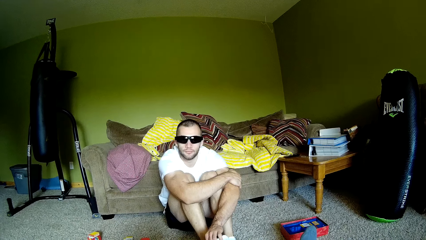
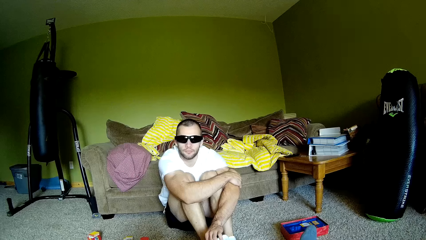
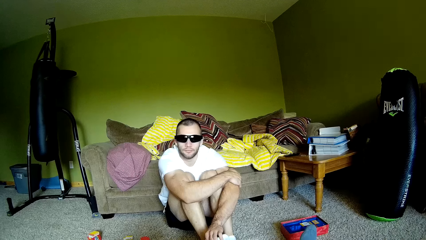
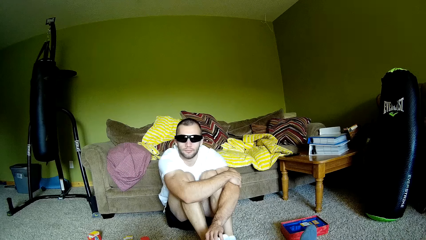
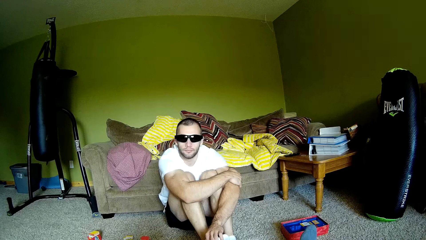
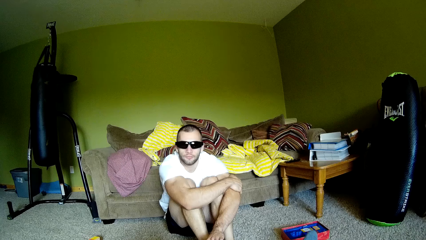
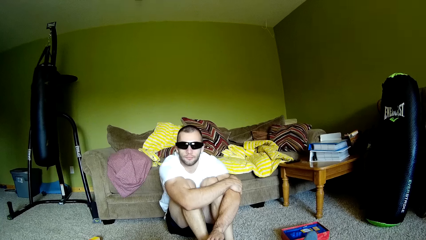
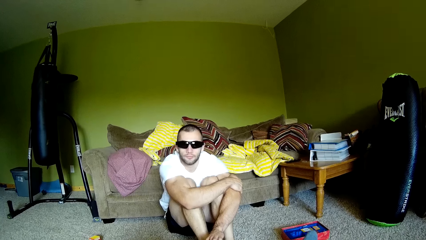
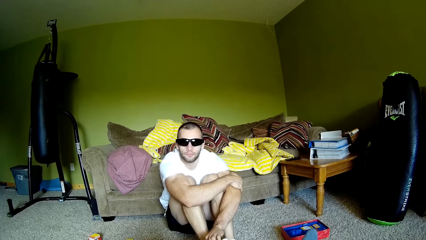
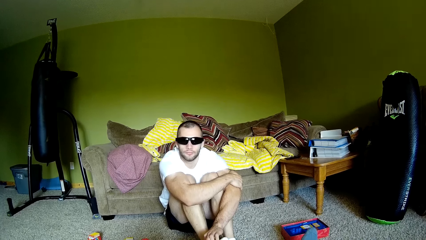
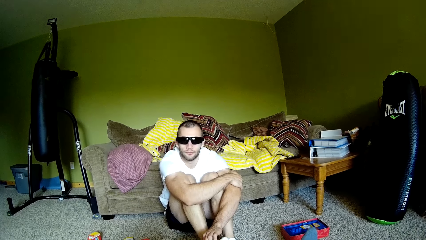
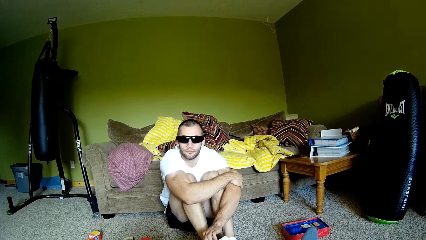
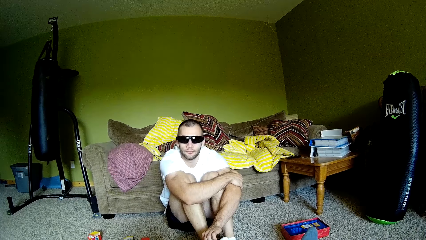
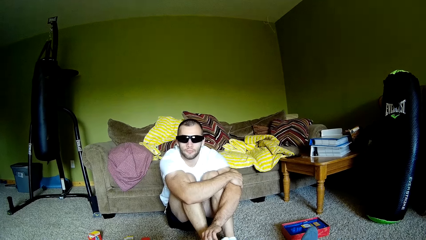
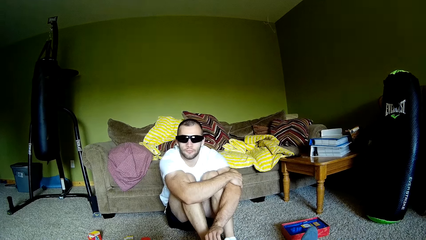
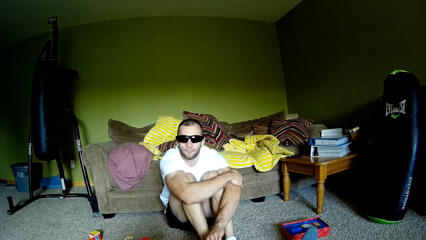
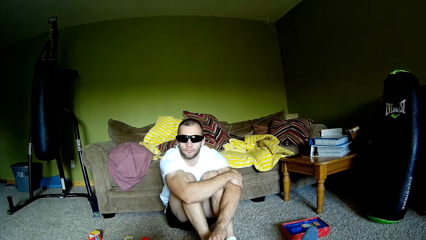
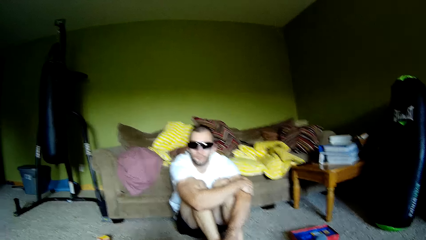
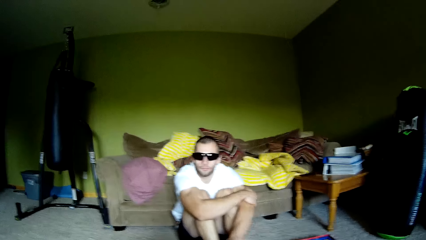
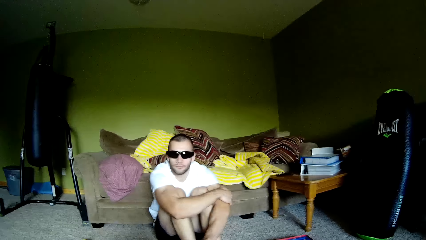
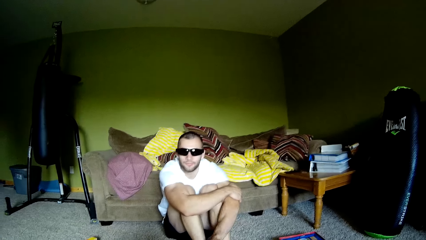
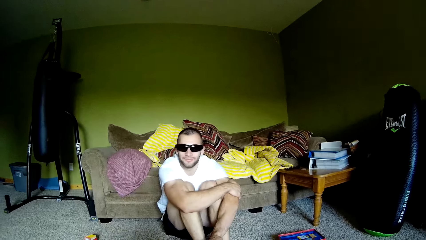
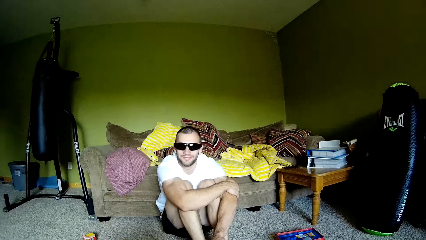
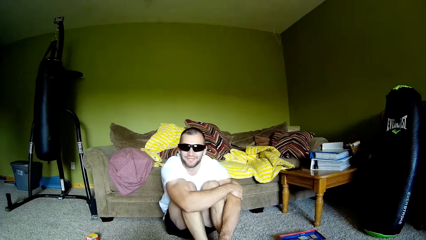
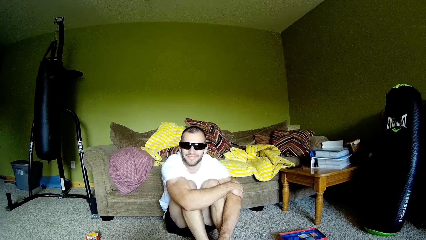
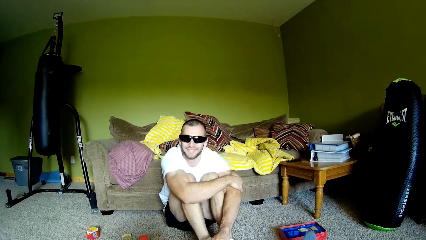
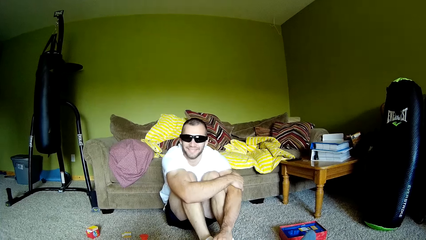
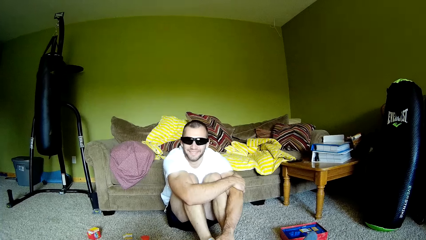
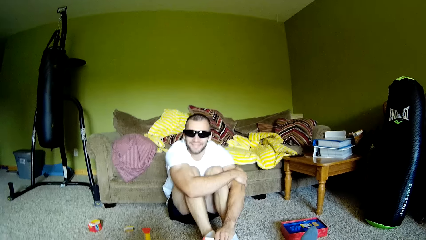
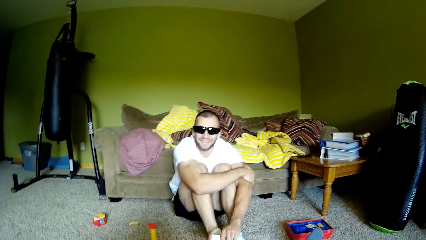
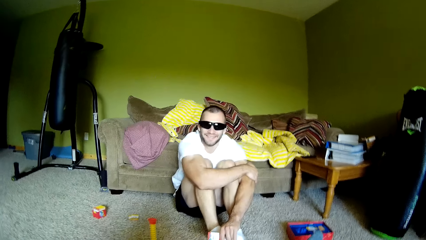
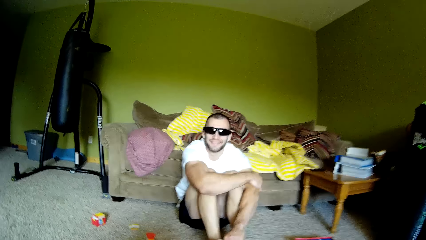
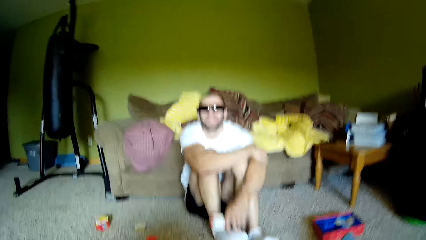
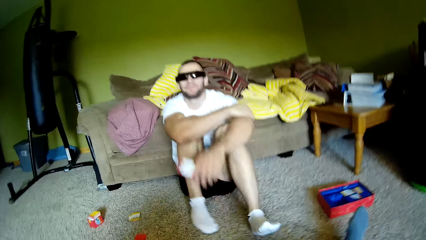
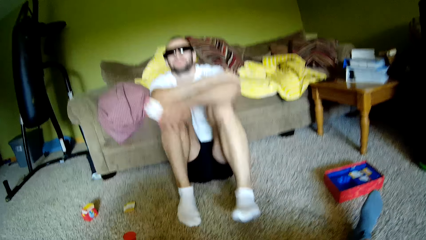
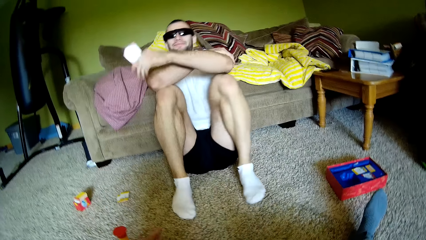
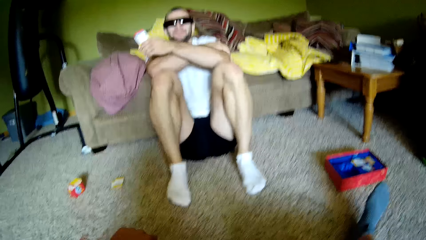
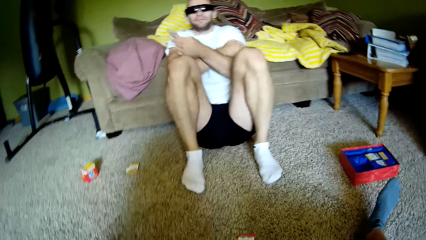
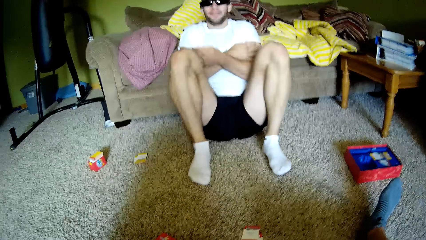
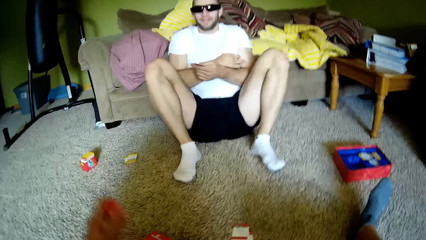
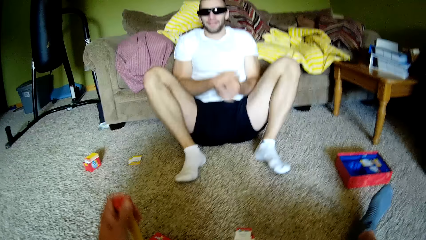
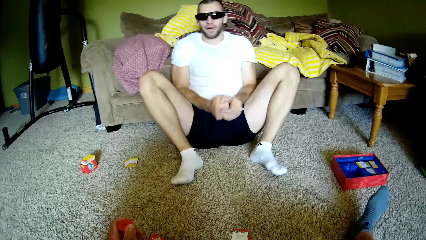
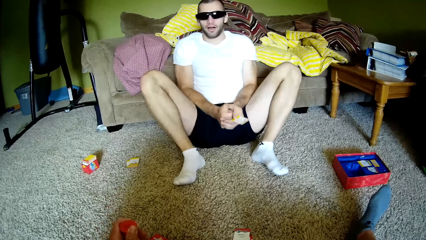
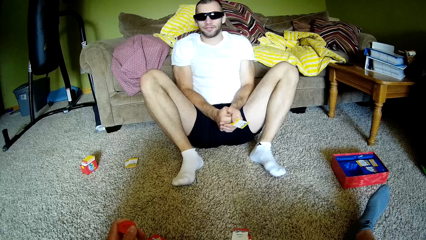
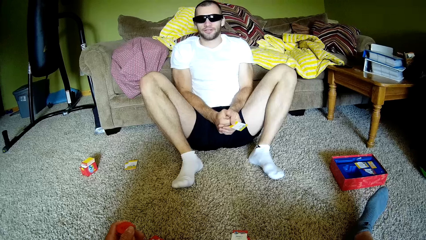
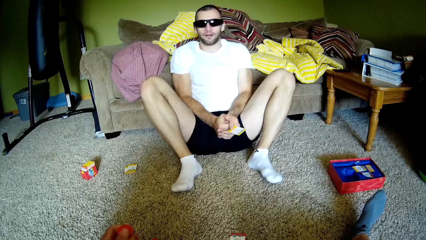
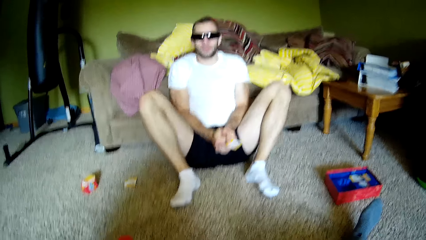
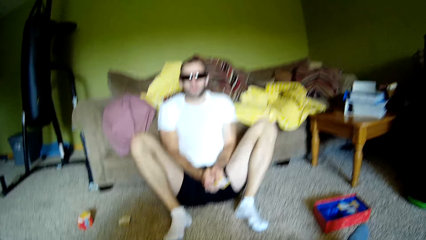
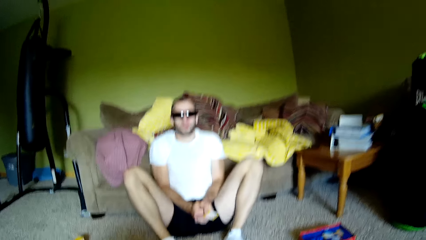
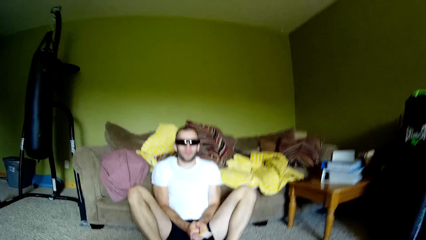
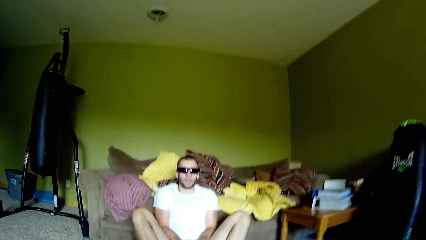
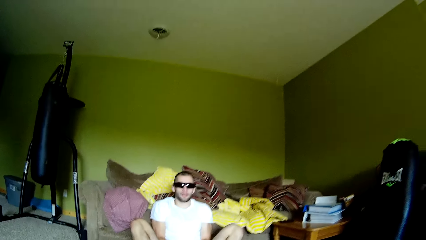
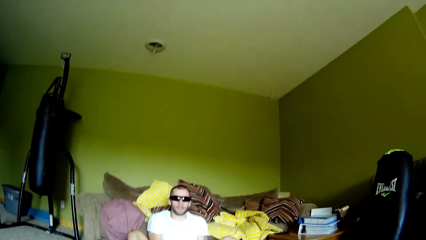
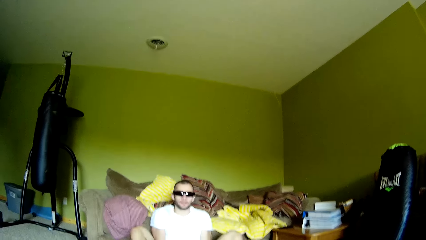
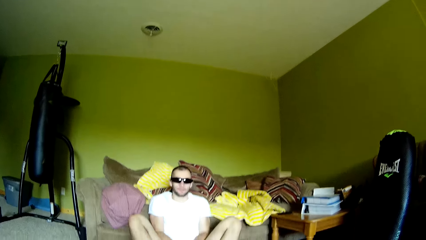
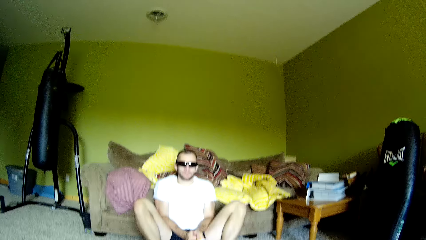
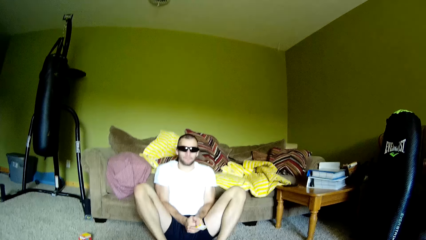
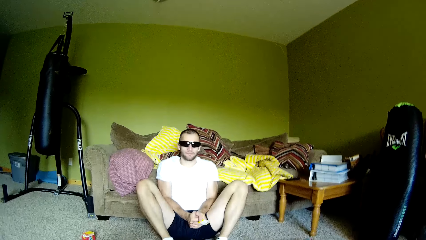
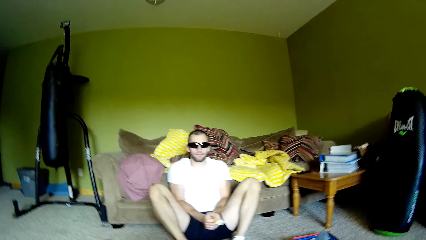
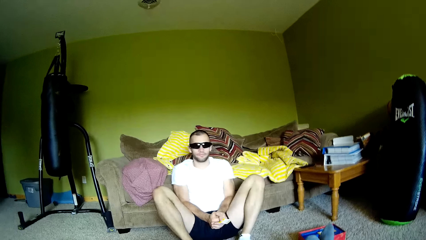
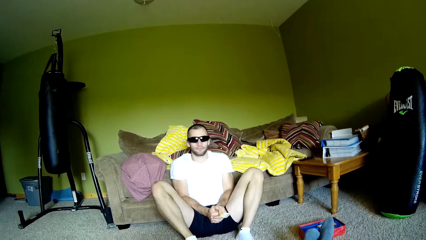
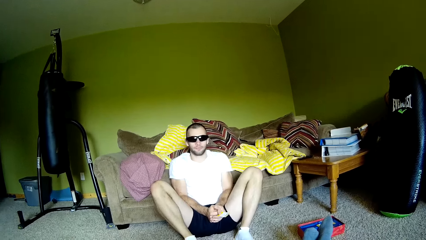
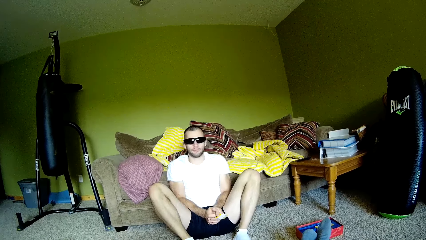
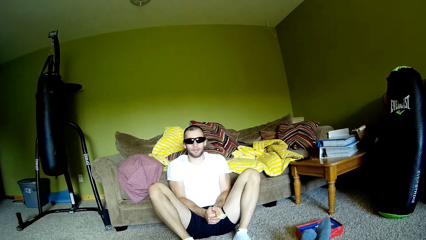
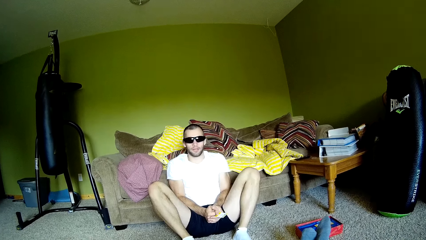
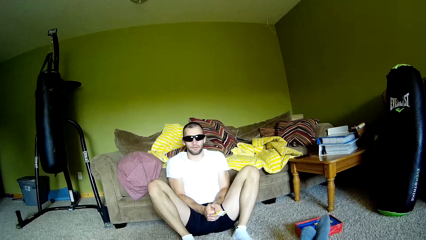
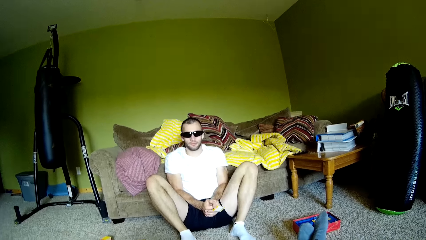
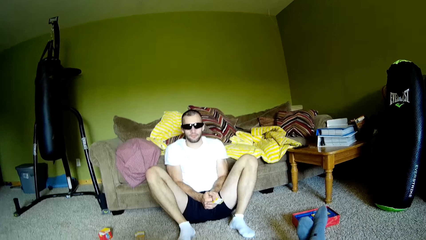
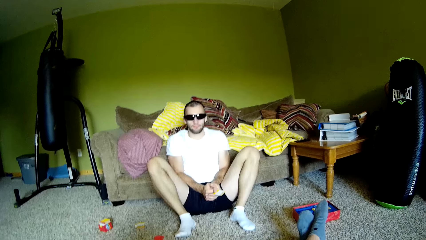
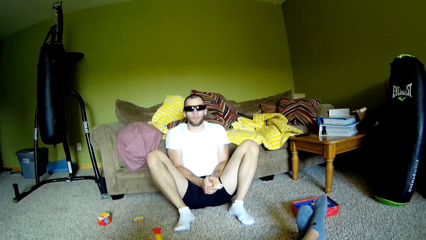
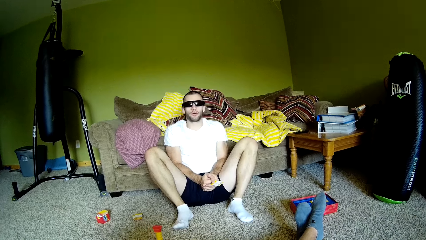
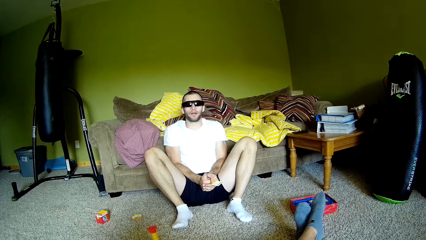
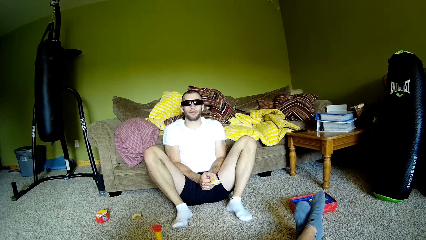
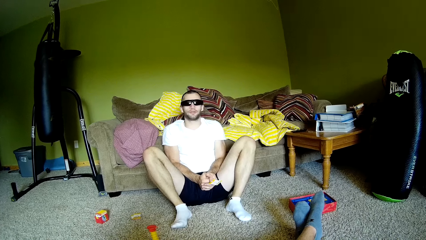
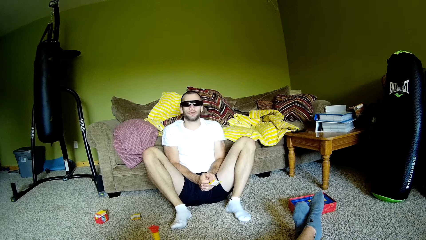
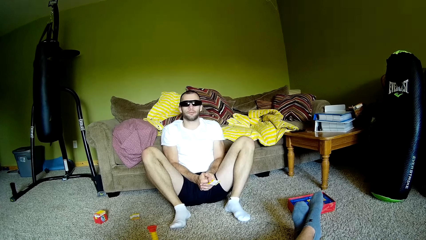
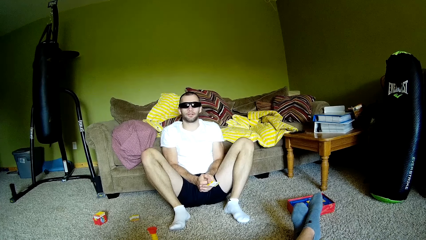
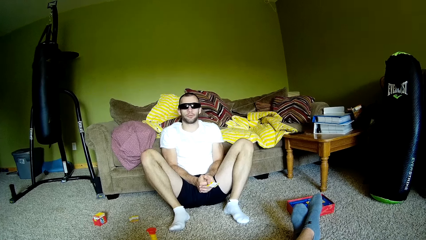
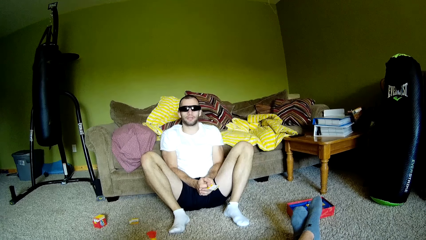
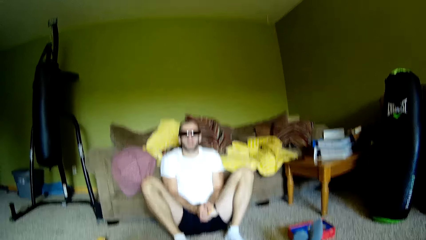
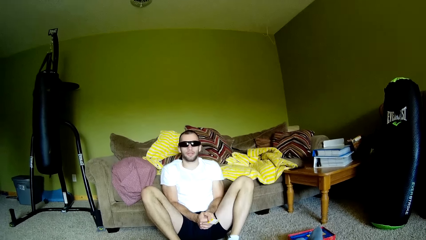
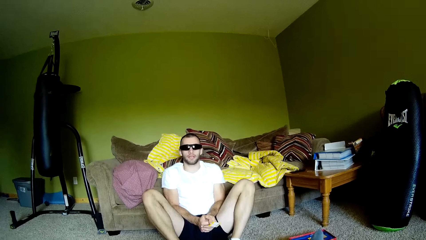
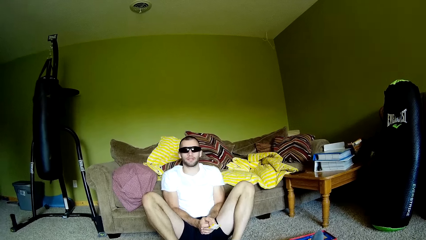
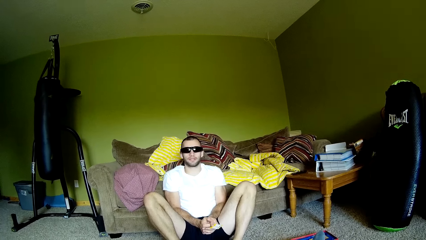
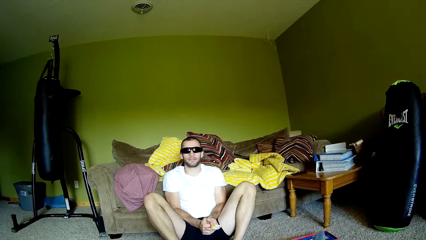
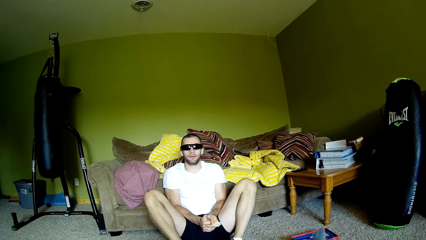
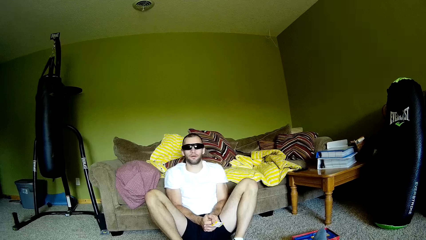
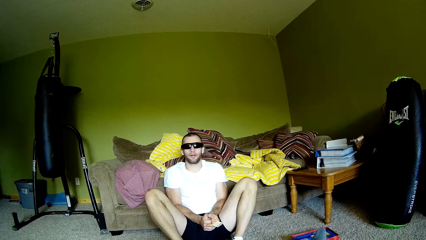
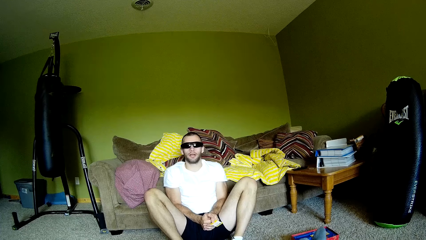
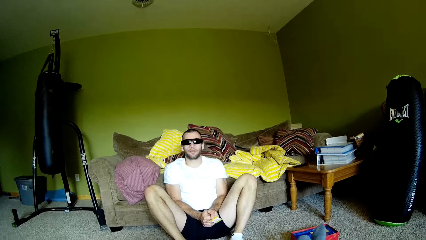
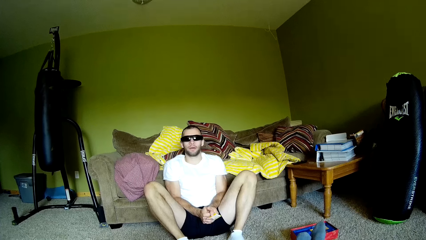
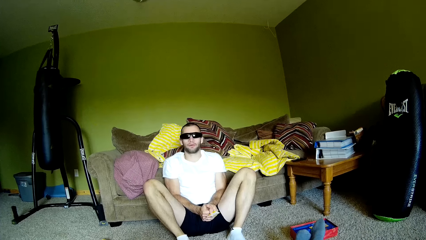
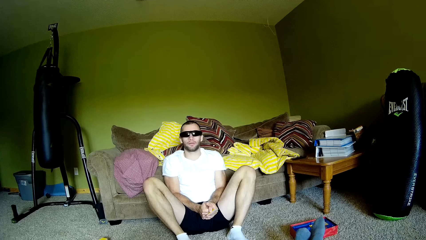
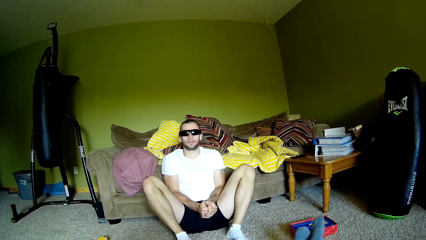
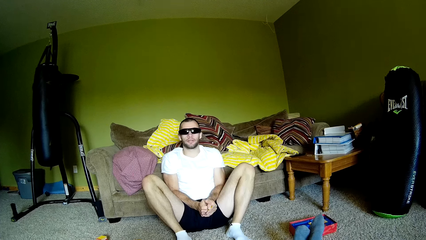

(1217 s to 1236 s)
The camera wearer moves a plastic. A person interacts with the camera wearer.
